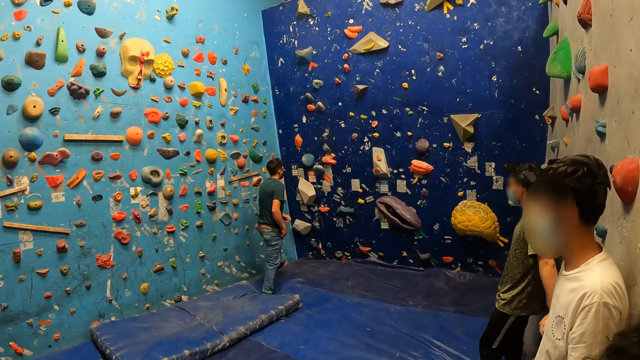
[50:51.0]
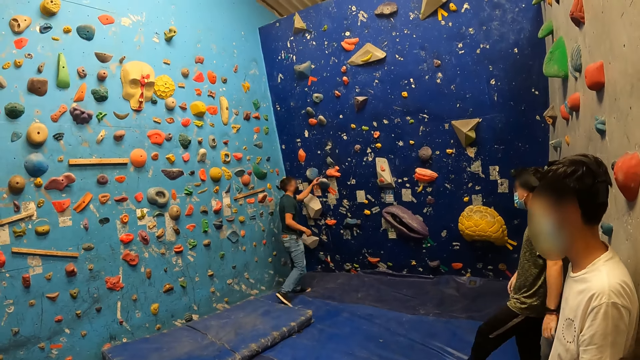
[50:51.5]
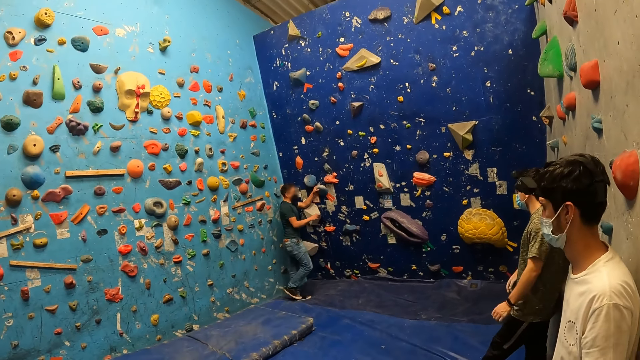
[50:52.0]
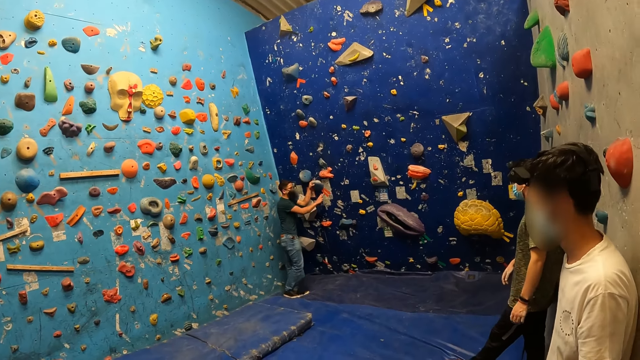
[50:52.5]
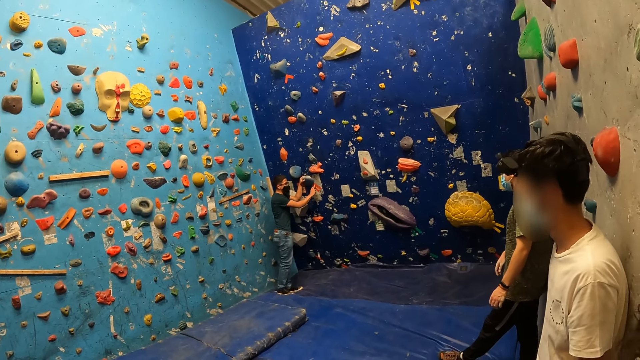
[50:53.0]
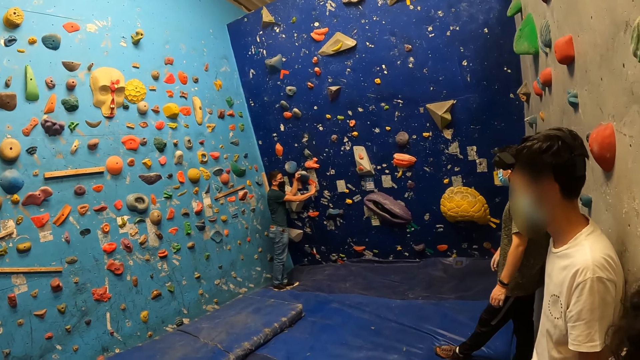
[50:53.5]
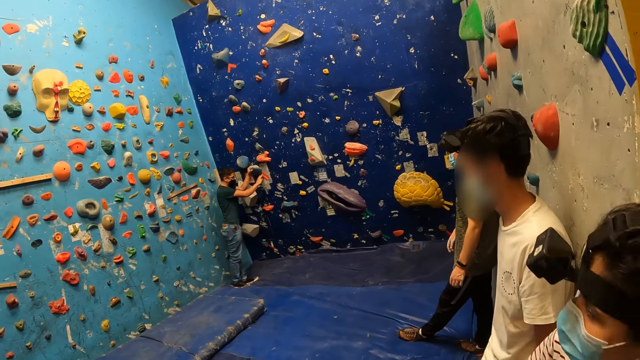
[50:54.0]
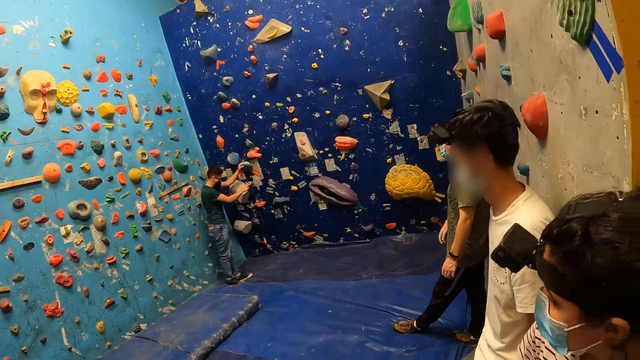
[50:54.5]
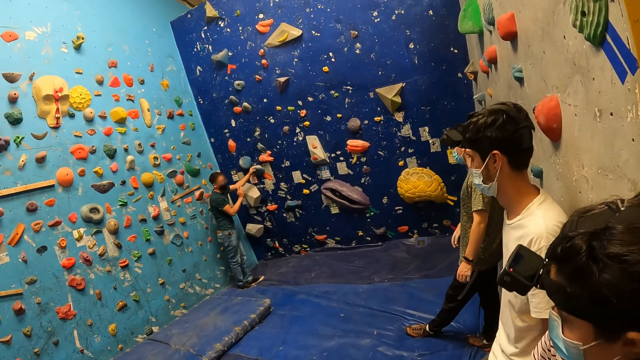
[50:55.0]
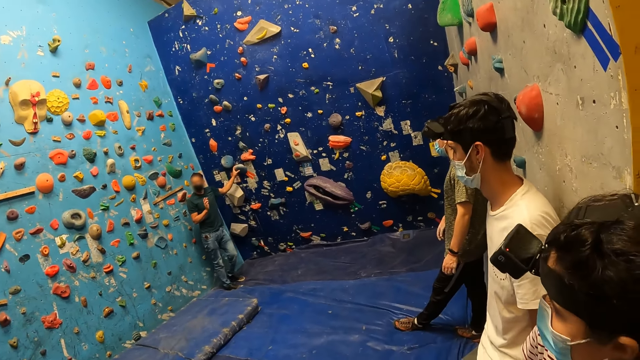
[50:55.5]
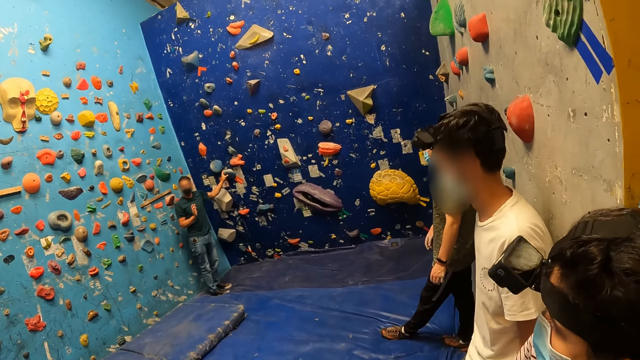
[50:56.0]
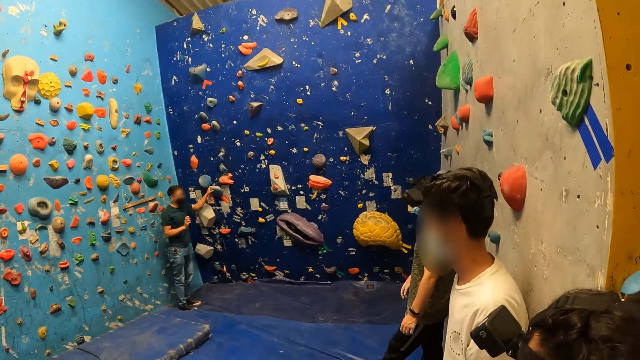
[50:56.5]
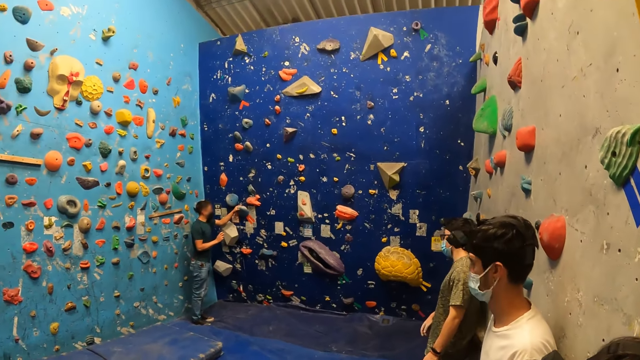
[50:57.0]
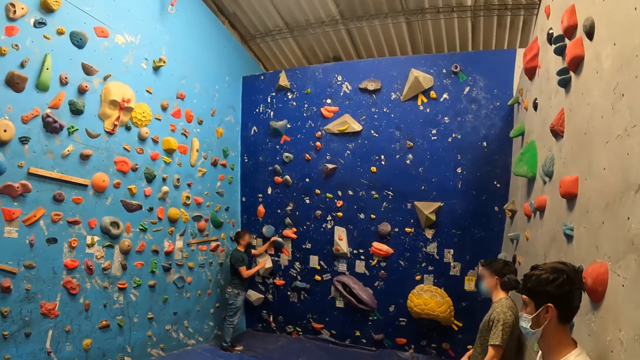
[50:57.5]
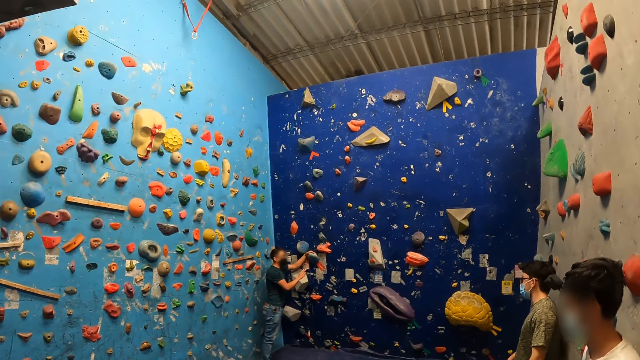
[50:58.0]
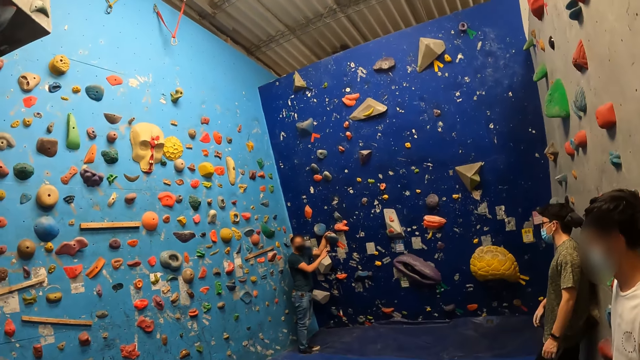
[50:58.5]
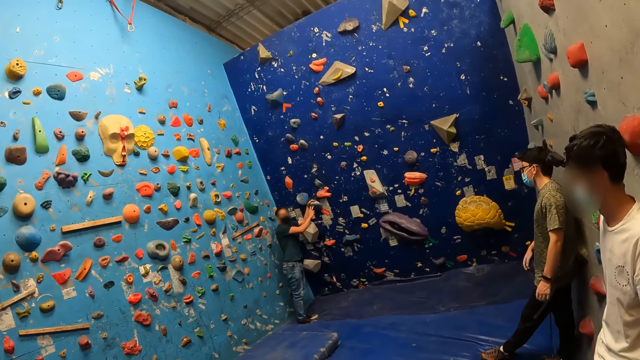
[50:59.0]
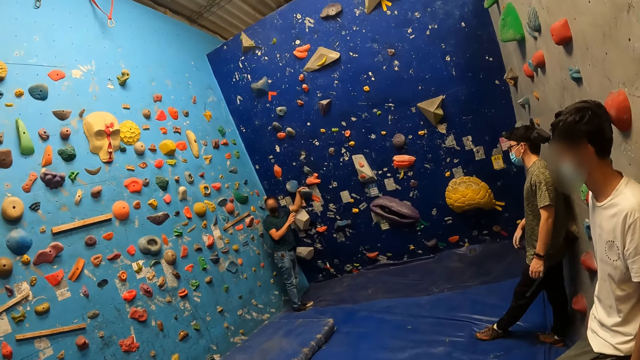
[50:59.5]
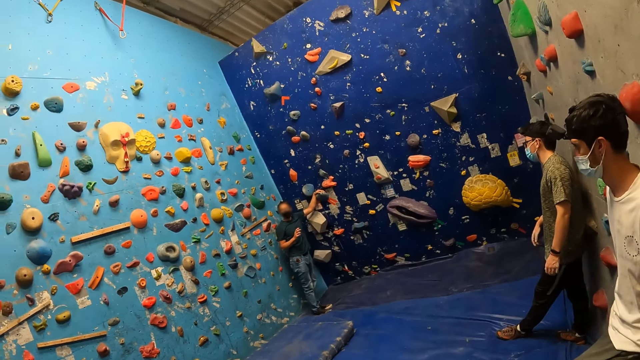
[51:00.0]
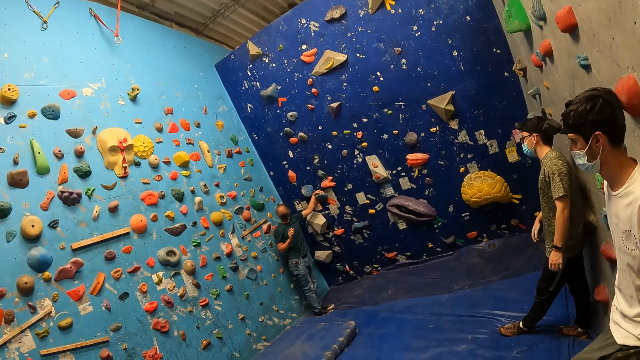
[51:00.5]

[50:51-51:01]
The man holds a blue climbing hold on a wall in the wall climbing gym with his left hand. He touches an orange colored climbing hold on the wall in the wall climbing gym with his right hand.

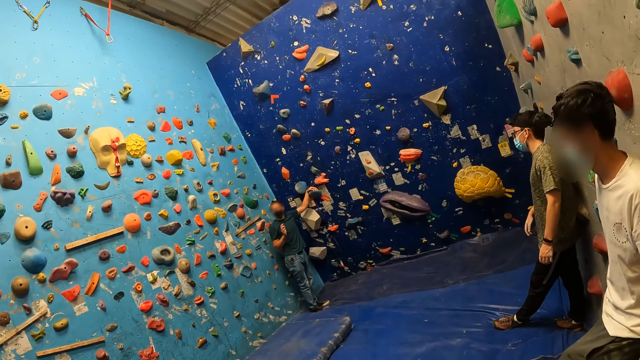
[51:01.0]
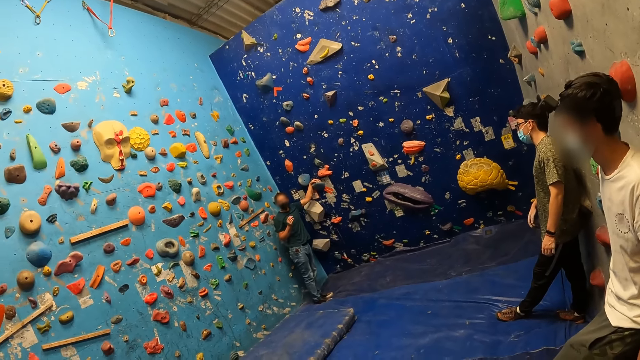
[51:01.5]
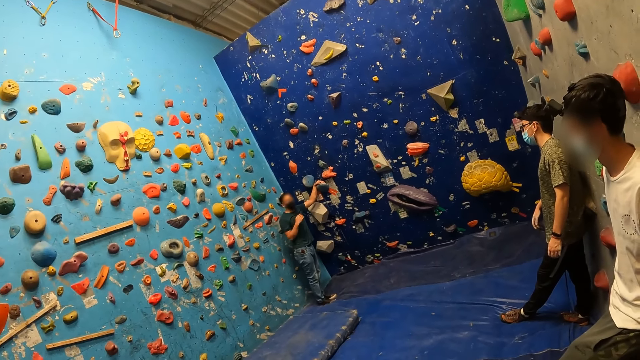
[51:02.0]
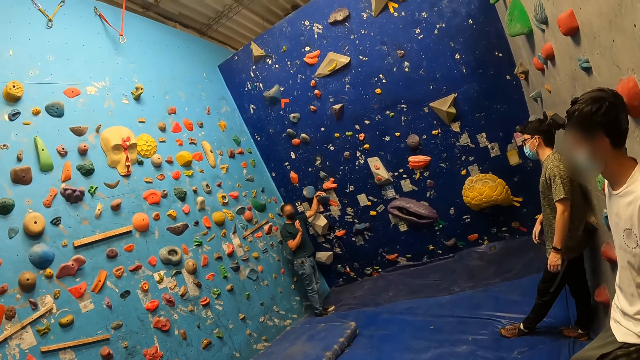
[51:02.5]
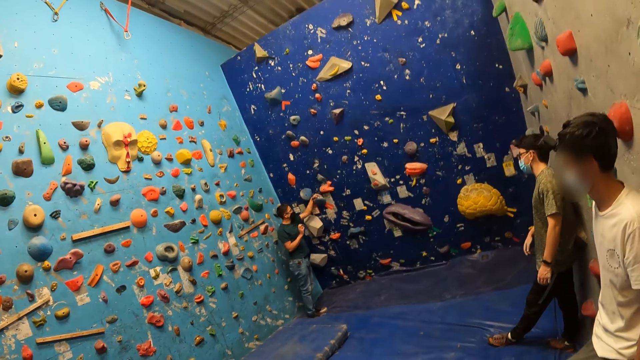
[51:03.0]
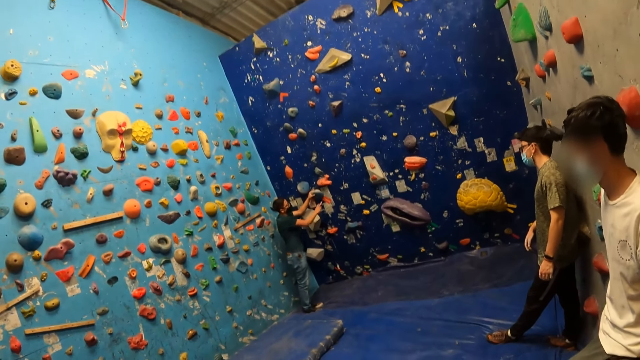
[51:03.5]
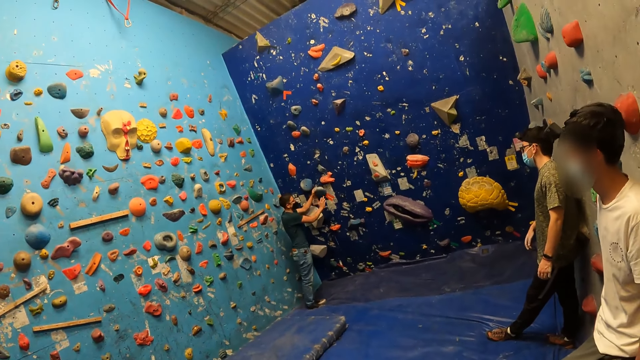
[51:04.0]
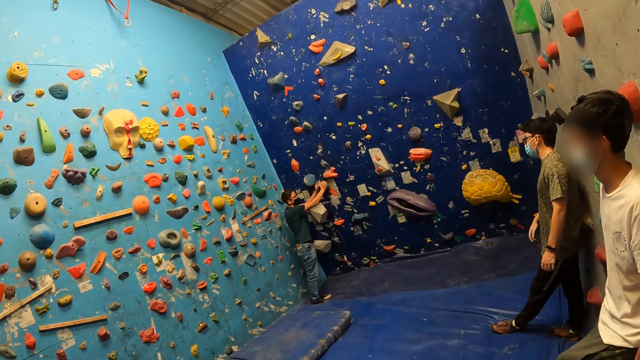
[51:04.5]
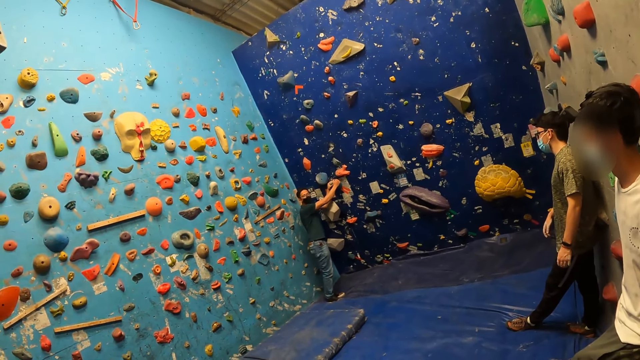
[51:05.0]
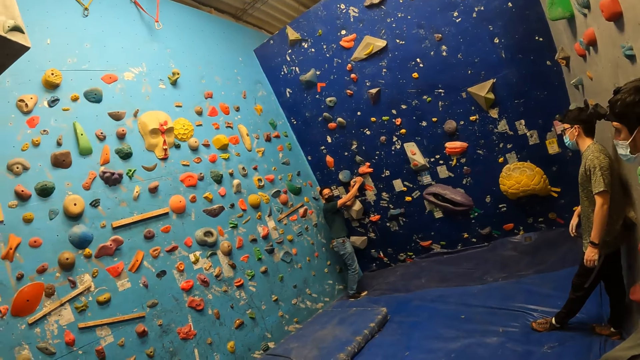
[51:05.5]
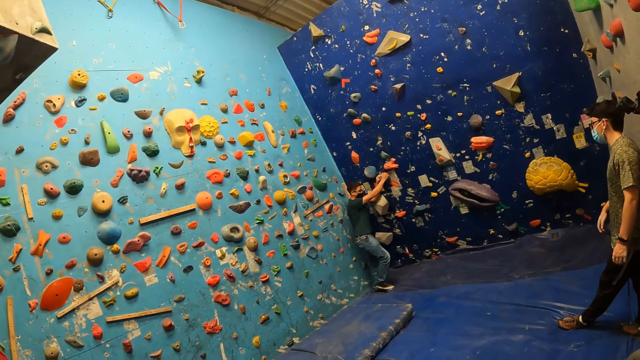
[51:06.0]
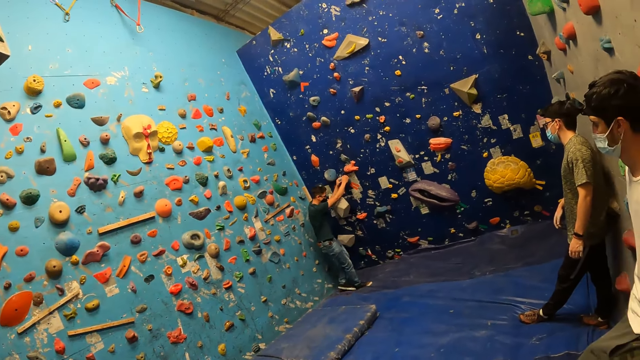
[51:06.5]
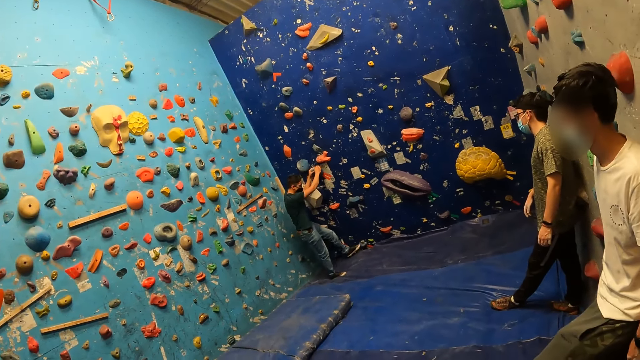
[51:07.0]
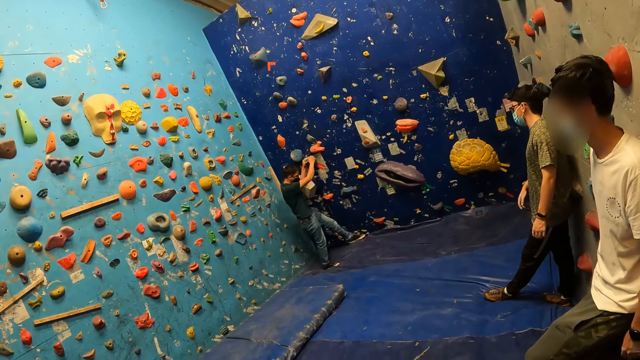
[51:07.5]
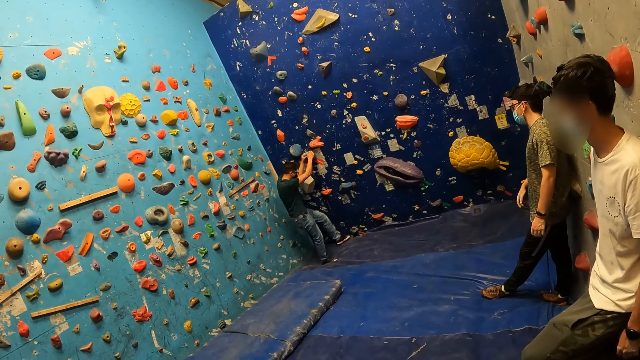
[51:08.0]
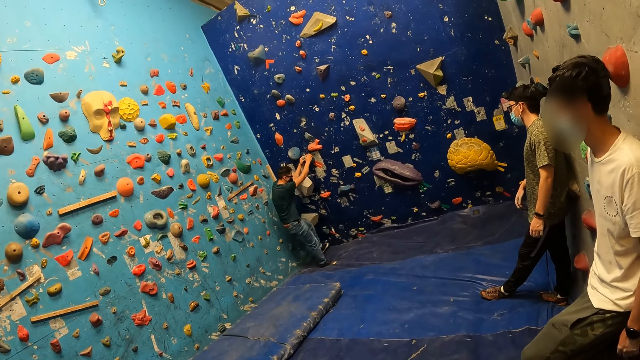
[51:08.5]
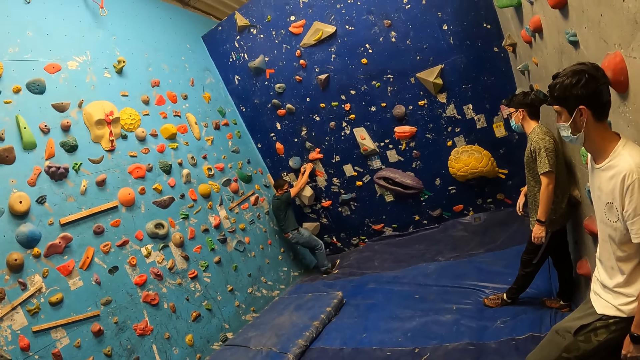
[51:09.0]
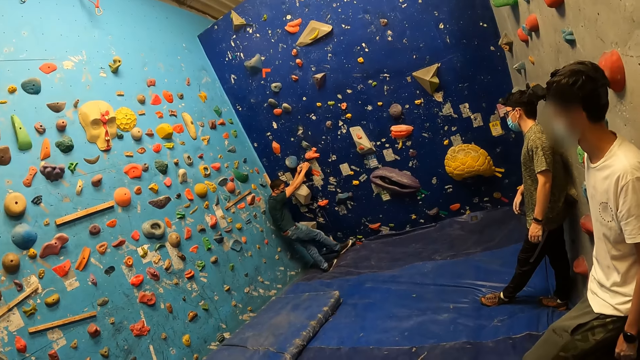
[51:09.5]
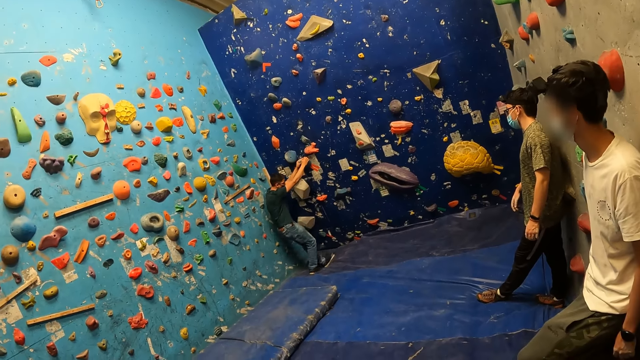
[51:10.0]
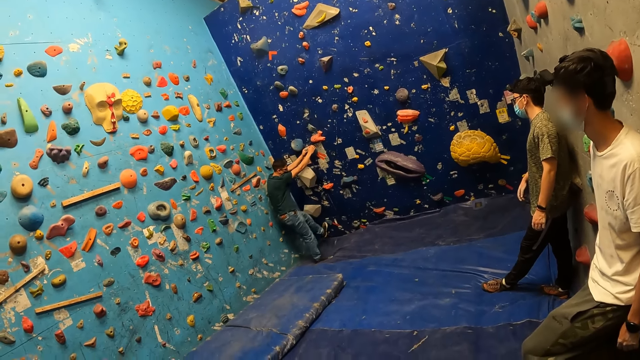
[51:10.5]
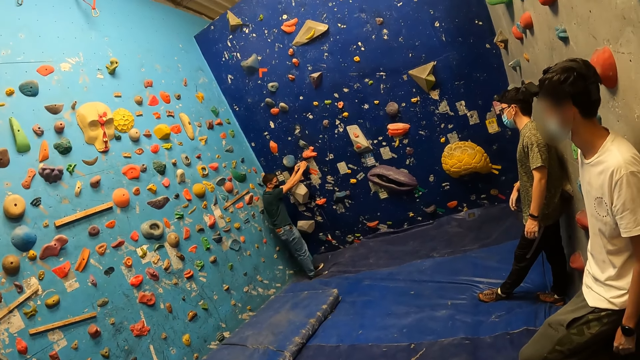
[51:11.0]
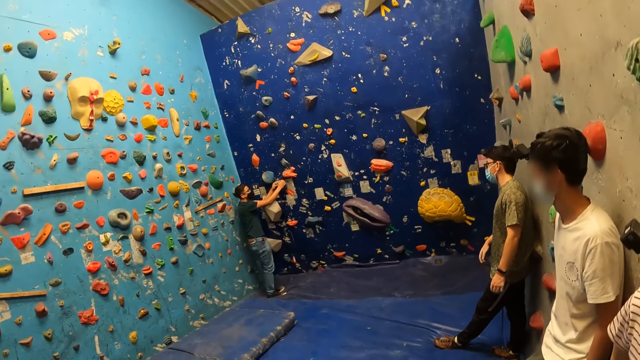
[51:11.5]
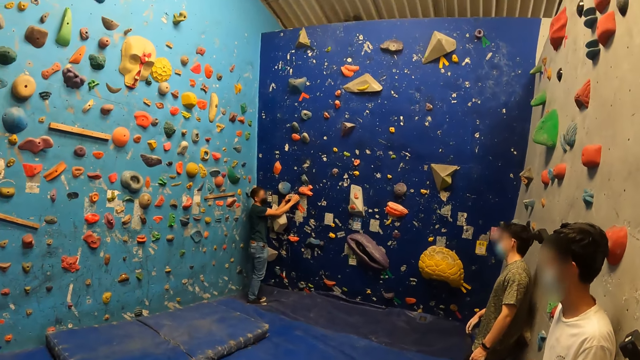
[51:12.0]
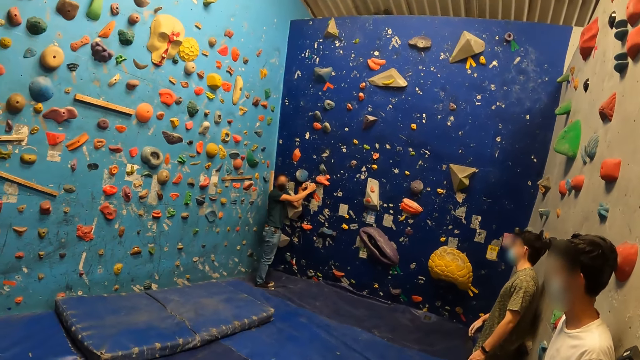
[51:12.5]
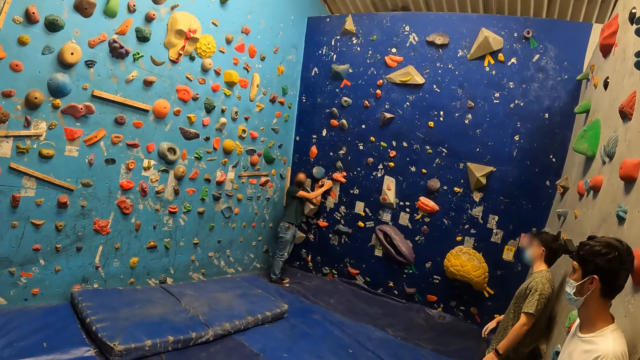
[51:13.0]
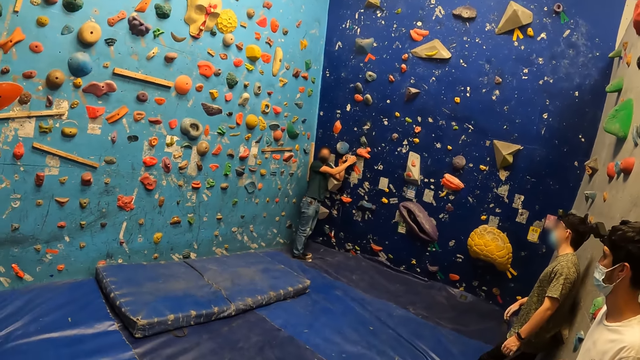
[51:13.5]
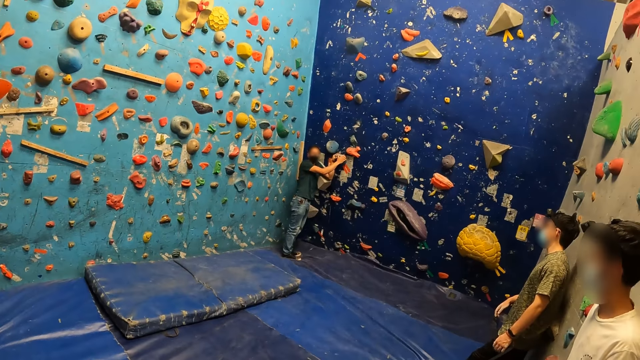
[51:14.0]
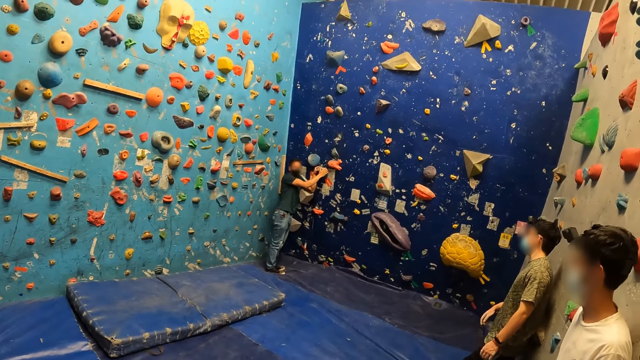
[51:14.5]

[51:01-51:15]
The man touches the orange colored climbing hold on the wall in the wall climbing gym with his right hand. He holds the blue climbing hold on the wall in the wall climbing gym with both hands.
